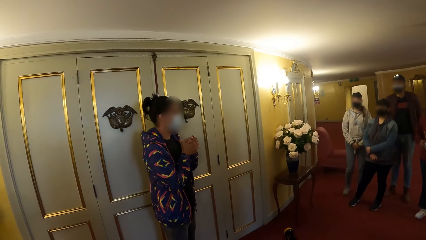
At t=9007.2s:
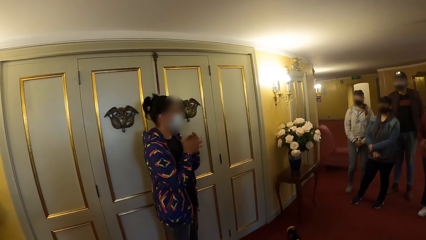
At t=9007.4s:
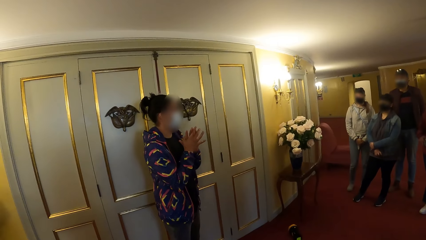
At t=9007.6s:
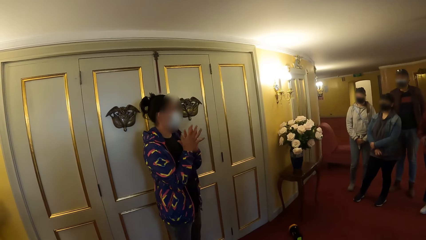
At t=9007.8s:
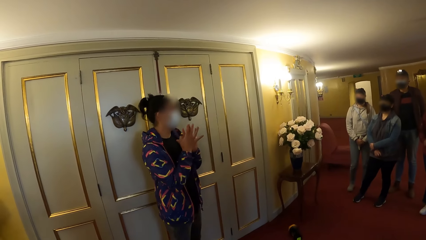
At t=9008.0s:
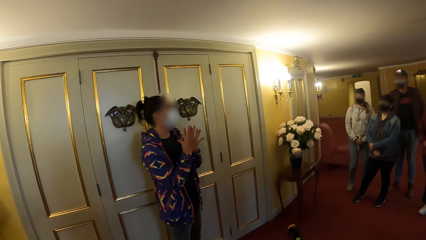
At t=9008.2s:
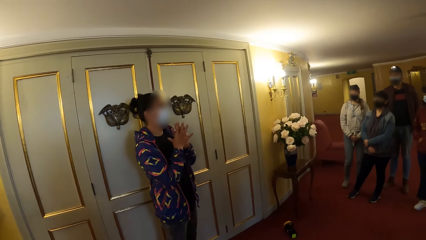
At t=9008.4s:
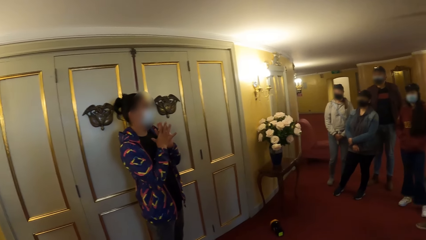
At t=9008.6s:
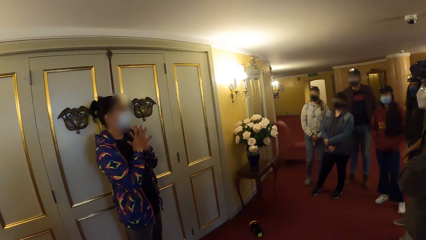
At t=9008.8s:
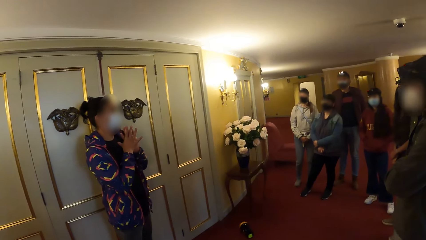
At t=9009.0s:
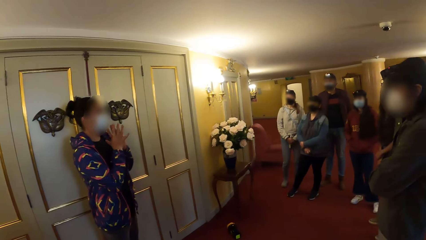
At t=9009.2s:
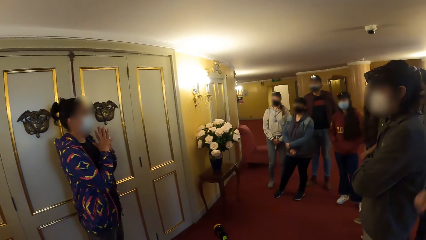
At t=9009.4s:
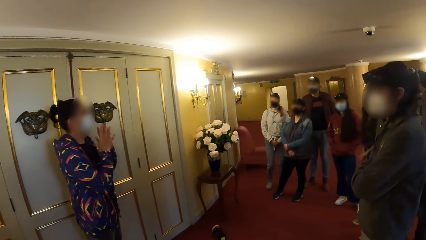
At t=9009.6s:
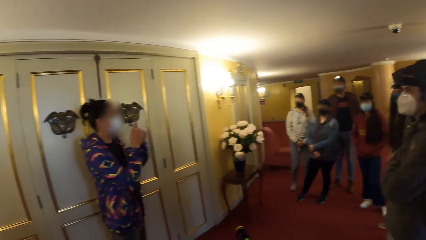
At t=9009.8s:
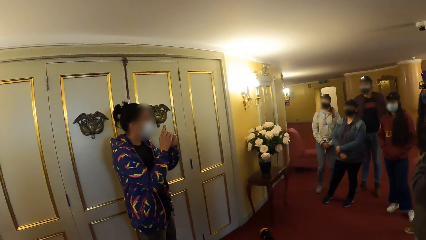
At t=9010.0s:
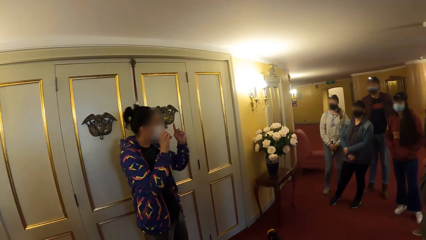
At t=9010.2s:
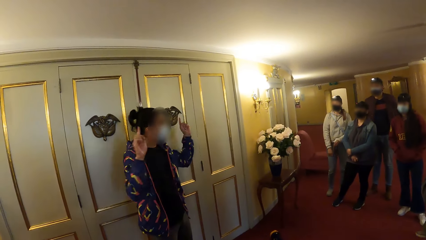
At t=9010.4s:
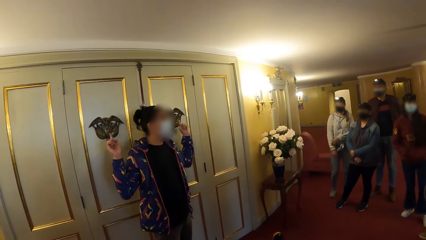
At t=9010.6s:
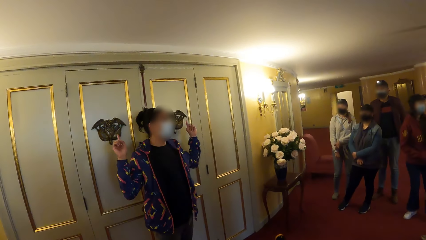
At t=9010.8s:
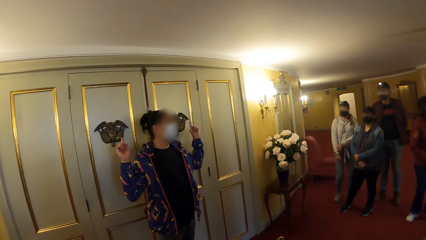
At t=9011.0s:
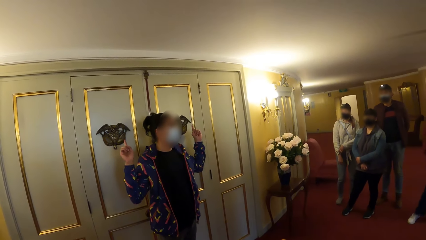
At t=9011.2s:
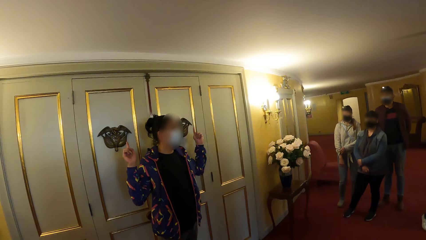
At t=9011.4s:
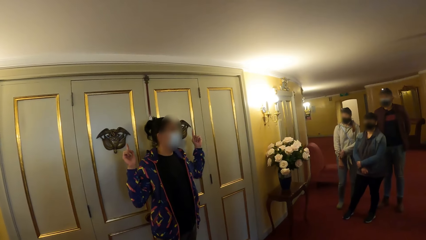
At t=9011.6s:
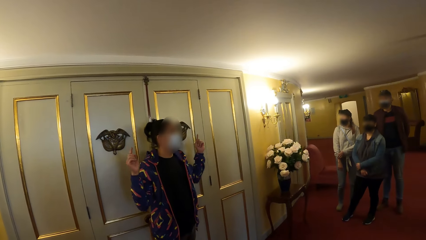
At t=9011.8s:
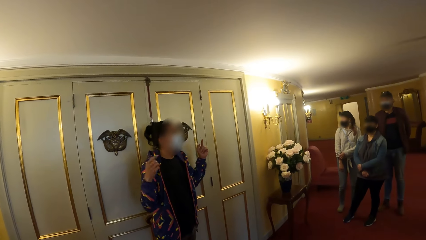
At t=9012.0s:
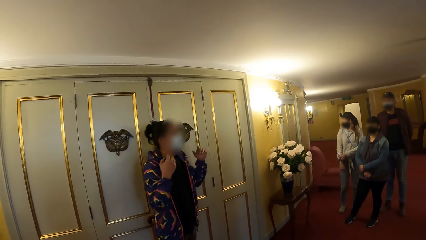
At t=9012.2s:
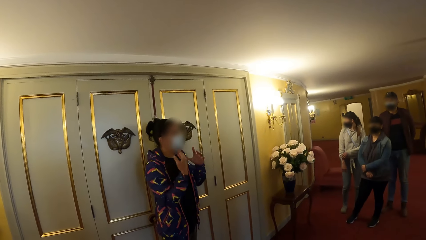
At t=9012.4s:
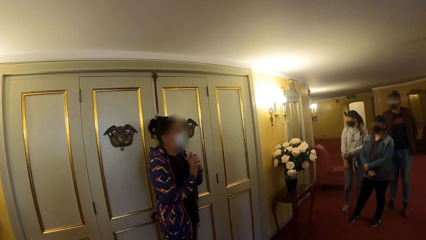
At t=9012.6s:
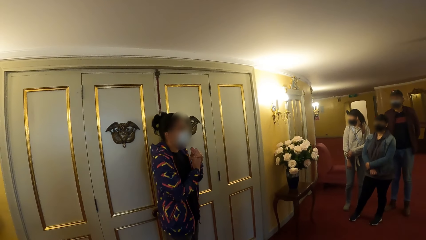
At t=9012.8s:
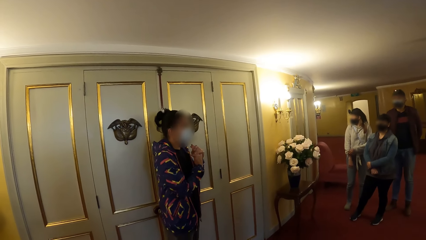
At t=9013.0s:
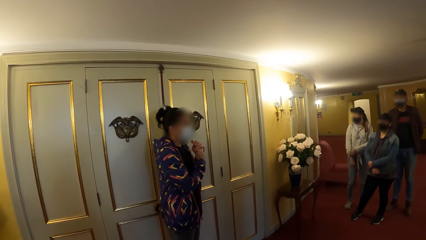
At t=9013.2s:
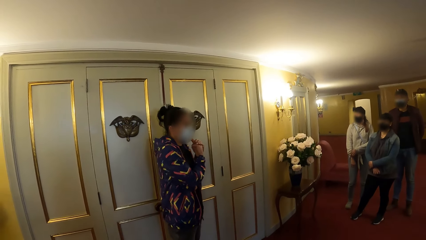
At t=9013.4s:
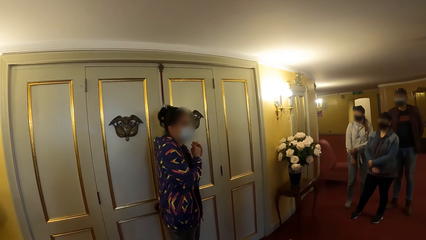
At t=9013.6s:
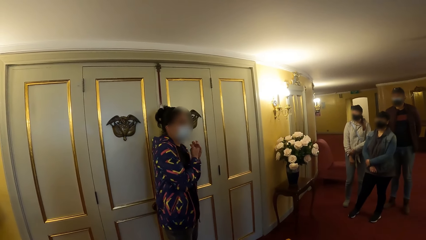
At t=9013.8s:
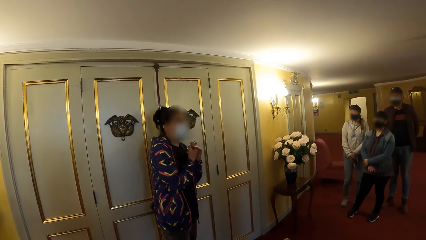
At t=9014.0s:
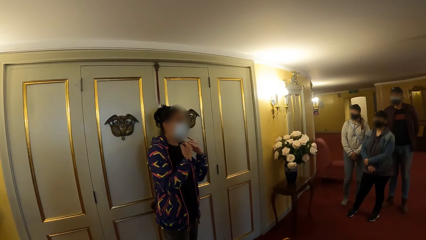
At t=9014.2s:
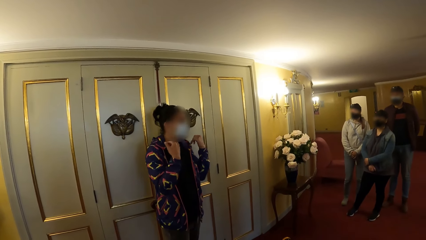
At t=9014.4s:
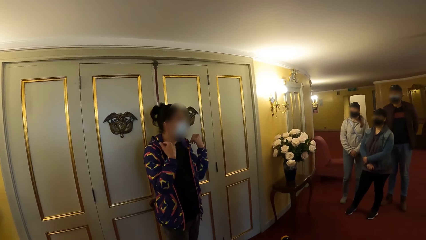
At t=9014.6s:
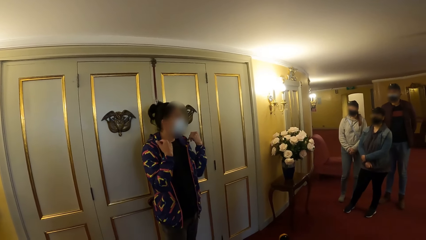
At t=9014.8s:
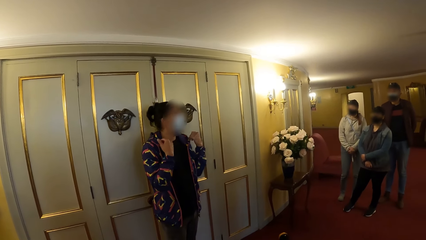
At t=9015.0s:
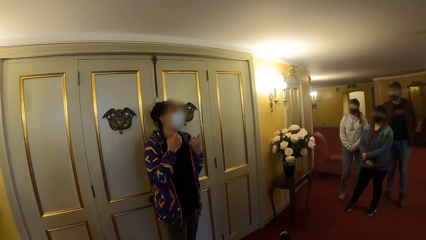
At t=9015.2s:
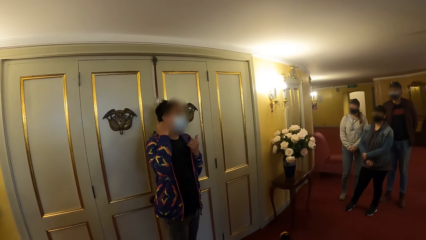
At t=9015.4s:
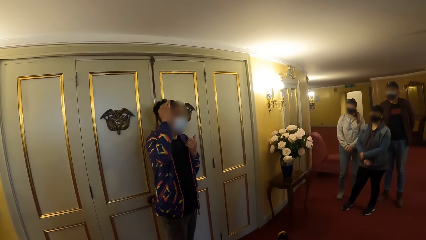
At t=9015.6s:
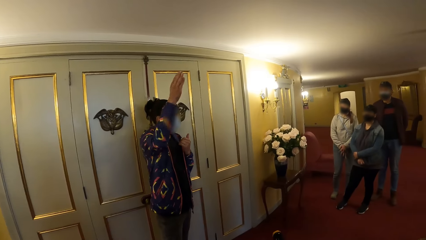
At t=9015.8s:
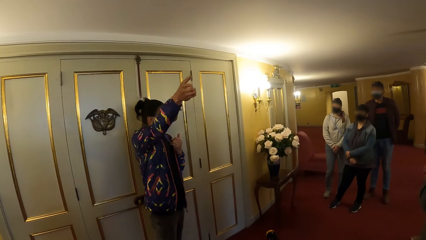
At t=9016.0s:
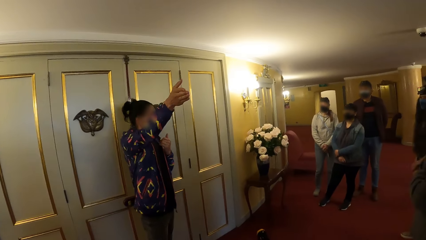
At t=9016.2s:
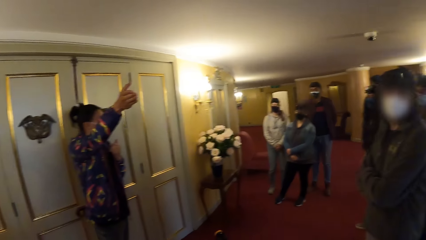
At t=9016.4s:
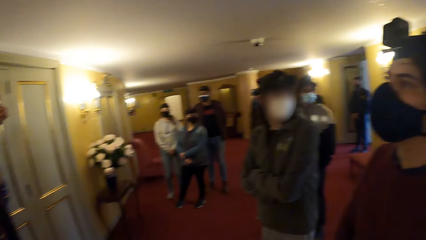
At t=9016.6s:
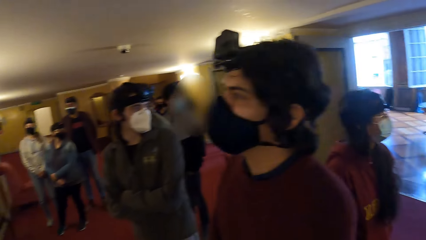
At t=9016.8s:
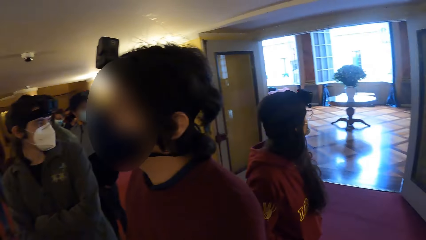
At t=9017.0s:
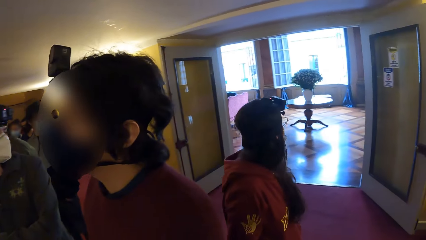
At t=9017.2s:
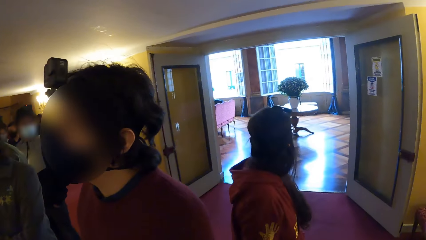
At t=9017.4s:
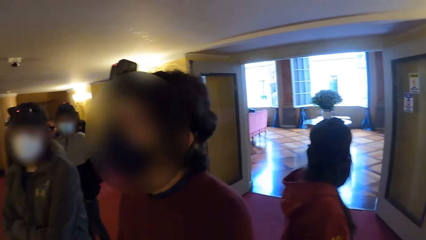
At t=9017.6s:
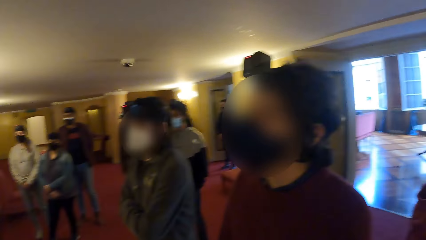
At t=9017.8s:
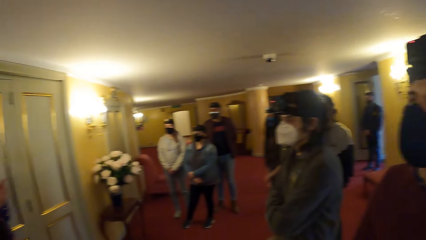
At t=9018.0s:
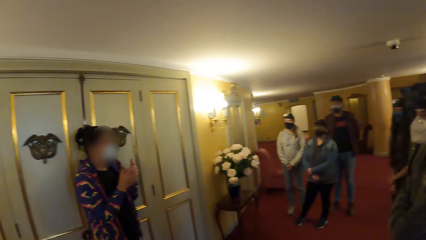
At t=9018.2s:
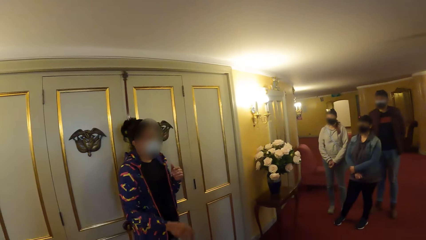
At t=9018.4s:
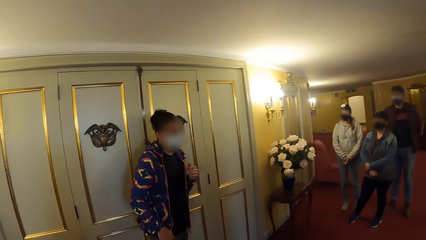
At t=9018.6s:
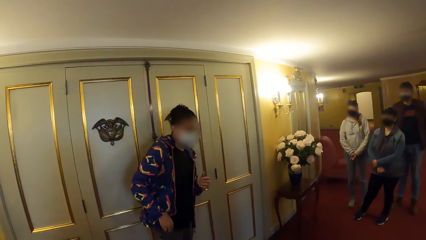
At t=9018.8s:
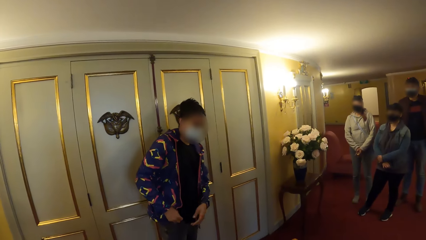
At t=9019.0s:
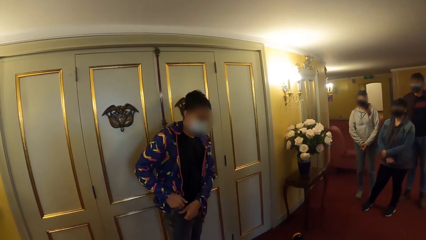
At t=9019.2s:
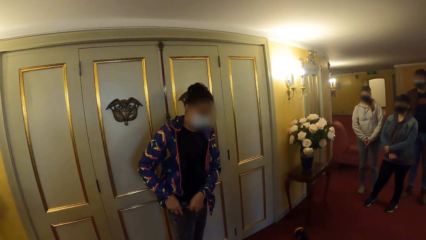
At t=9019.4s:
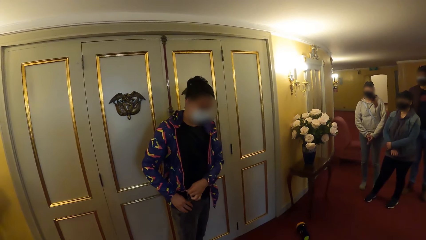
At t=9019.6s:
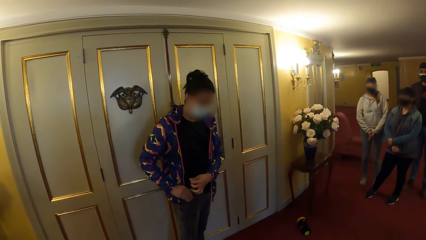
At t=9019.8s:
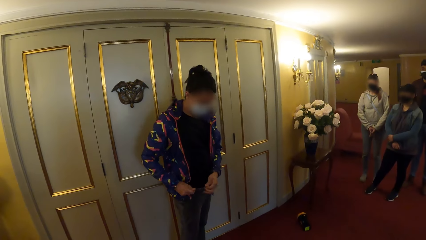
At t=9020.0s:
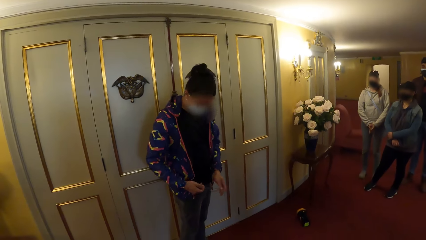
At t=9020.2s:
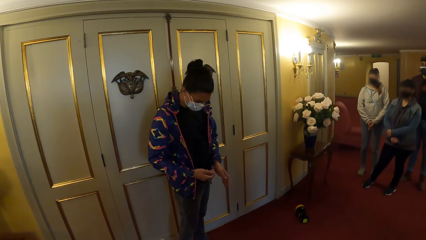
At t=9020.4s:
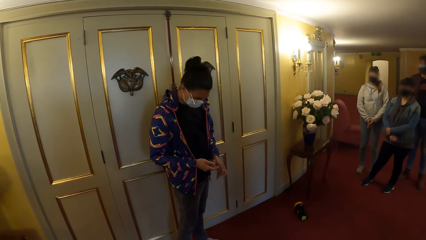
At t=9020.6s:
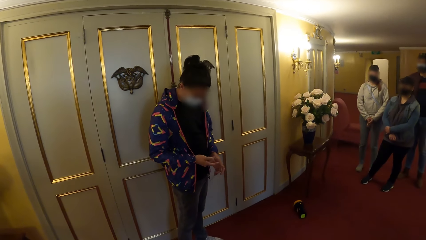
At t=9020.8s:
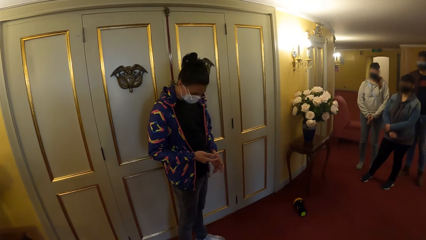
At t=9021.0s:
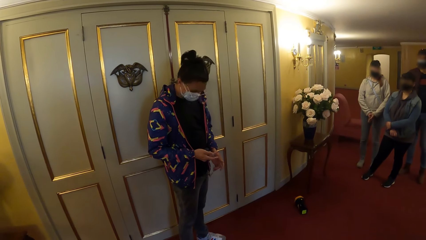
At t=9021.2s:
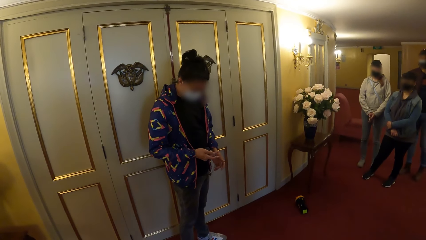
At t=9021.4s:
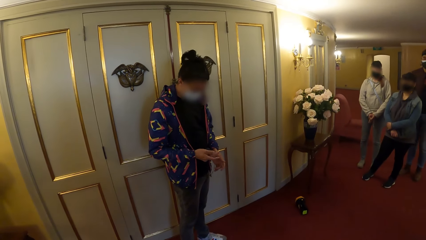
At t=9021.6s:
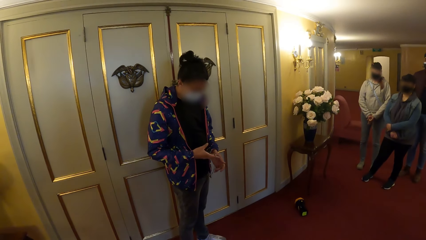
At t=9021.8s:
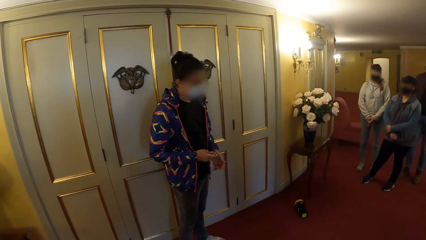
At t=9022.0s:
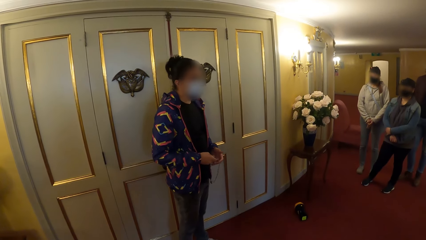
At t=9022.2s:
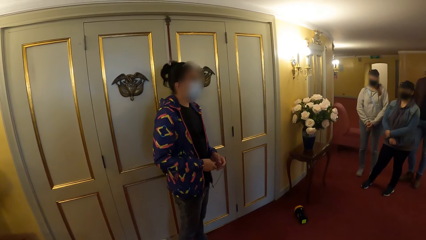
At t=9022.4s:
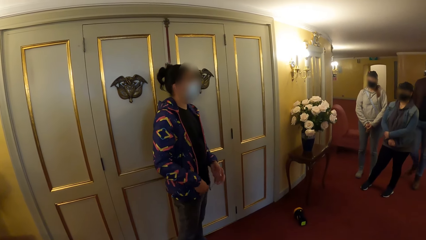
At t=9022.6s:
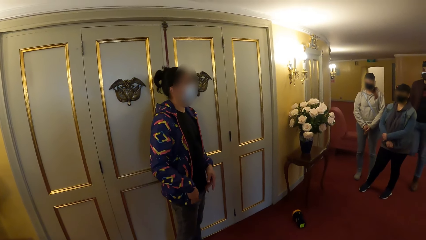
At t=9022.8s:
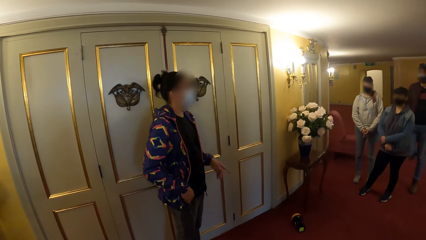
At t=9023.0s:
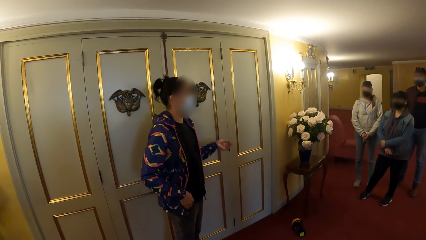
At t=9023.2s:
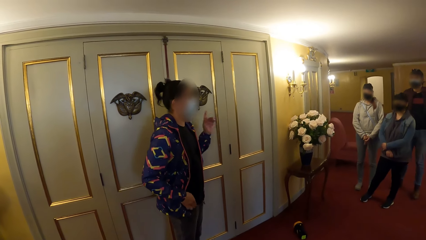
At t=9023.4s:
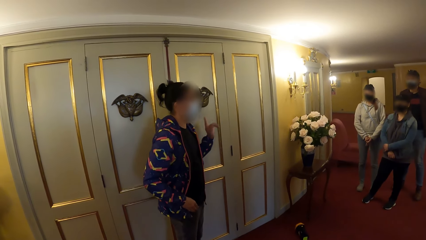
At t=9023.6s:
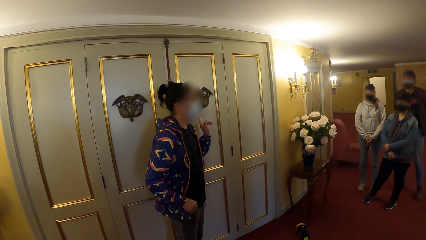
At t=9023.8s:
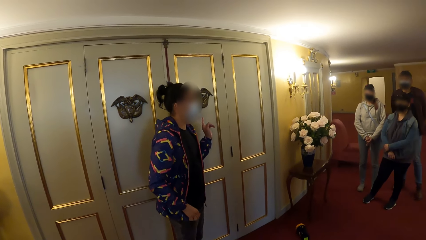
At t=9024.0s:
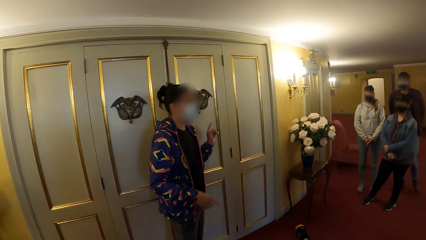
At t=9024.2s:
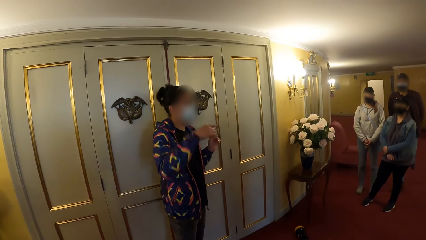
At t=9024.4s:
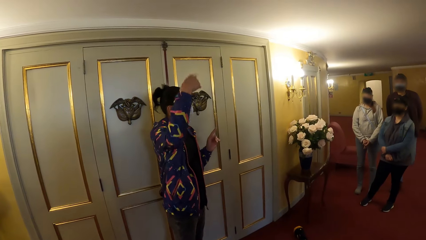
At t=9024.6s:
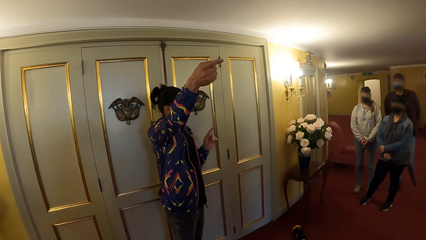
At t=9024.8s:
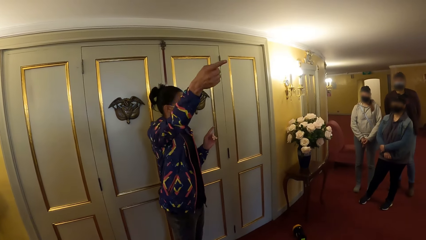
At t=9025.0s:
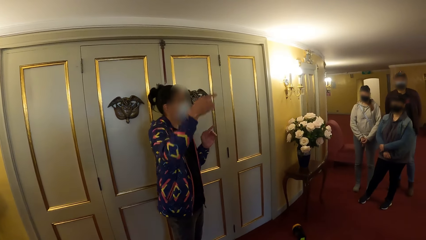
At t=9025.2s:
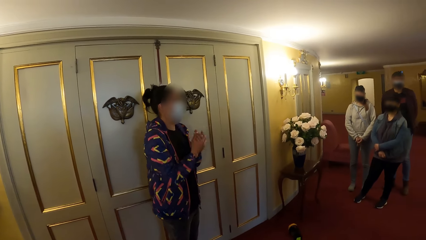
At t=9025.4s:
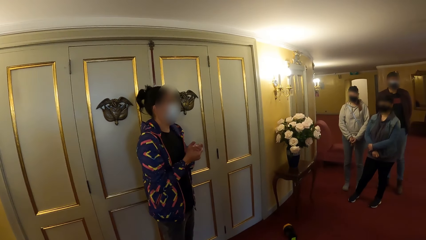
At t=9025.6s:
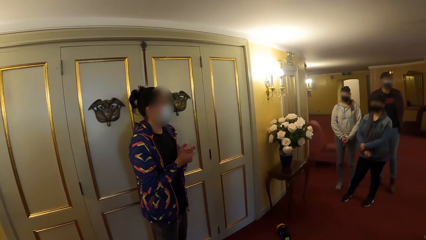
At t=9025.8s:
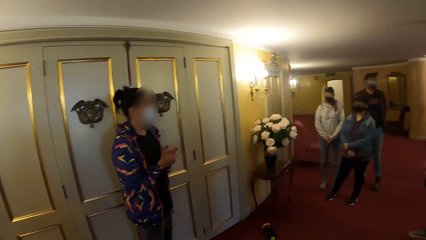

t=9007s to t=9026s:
The woman scratches her right hand with her left hand. The woman lowers her left hand. Another woman converses with the camera wearer and the group of people. The other woman dips her right hand into her trouser pocket, picks up a timer from her trouser pocket with her right hand, and places the timer in her trouser pocket with her right hand. The other woman converses with the camera wearer and the group of people.
